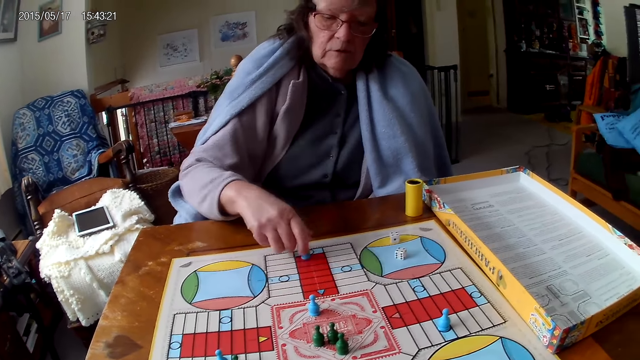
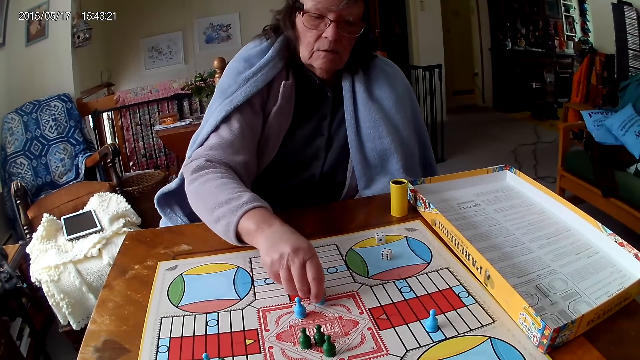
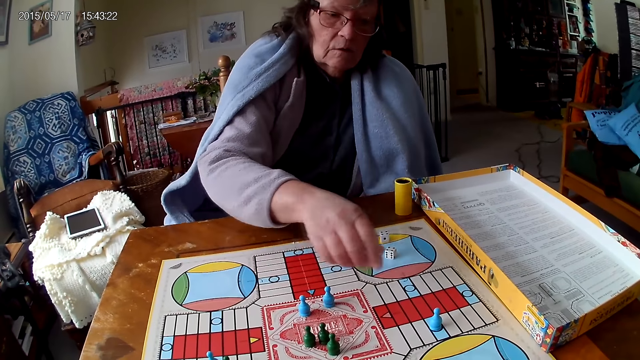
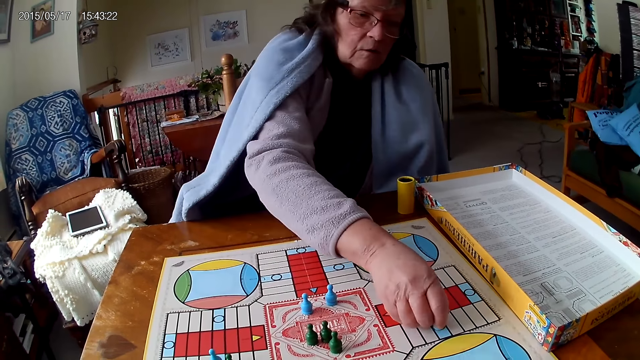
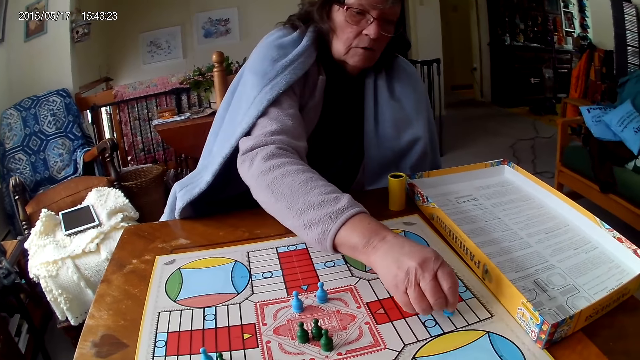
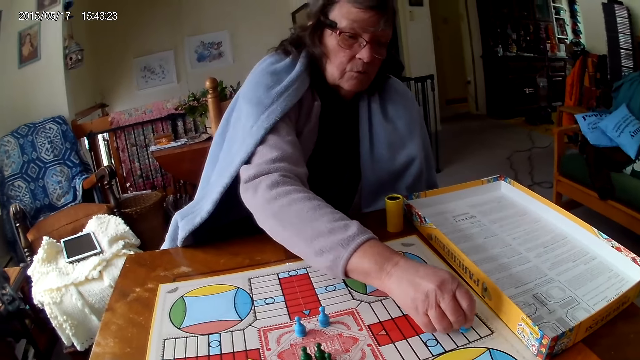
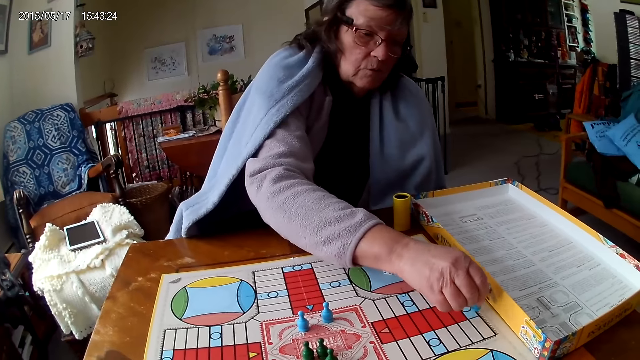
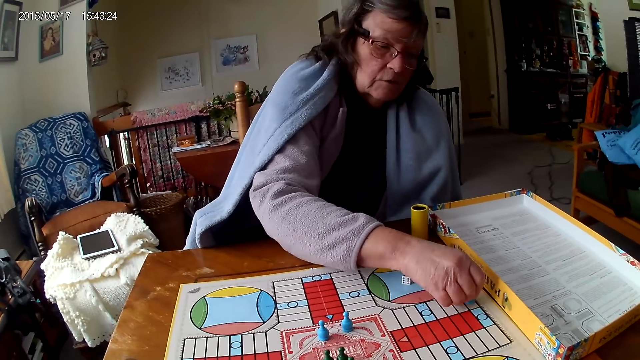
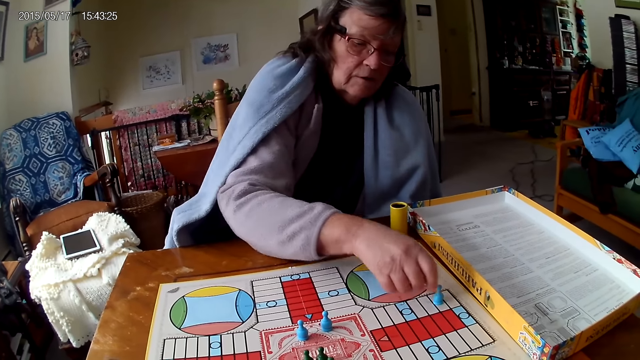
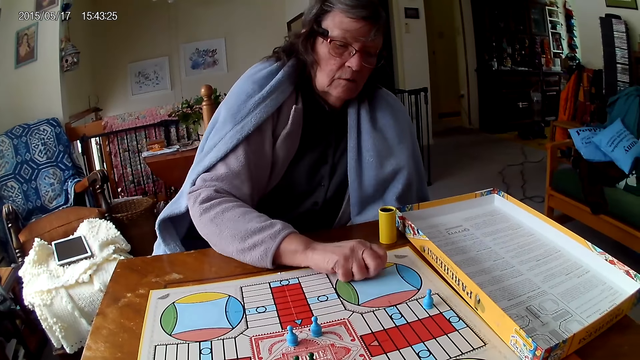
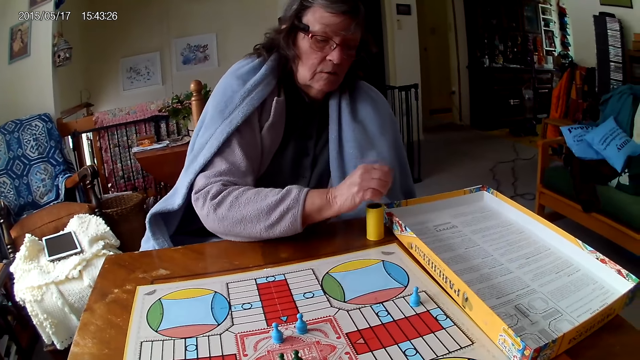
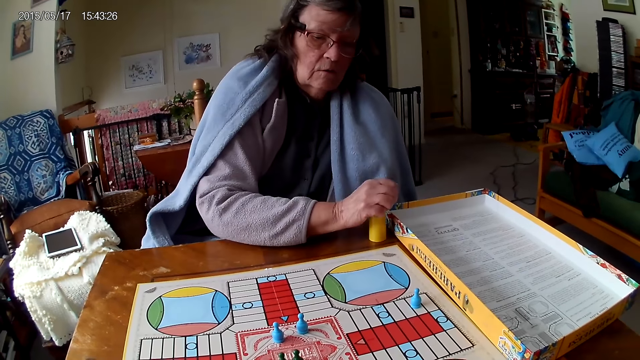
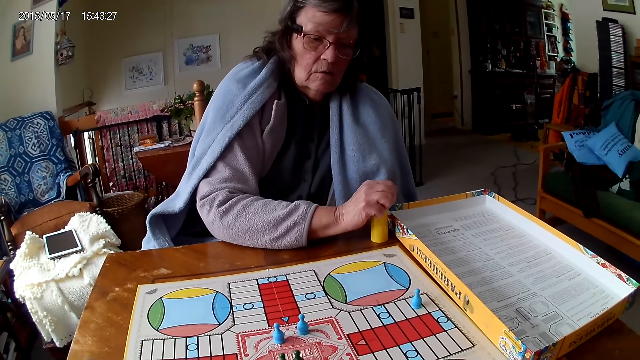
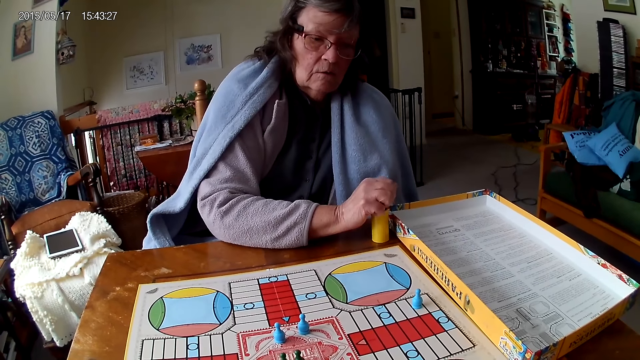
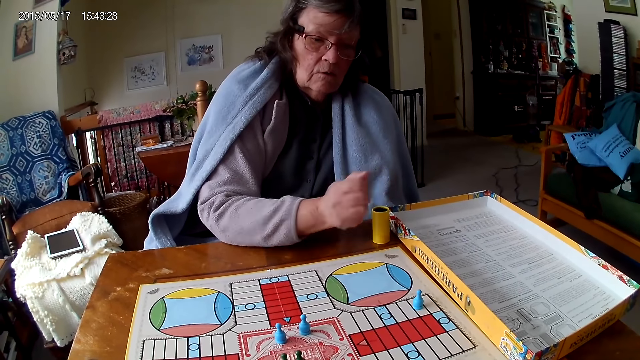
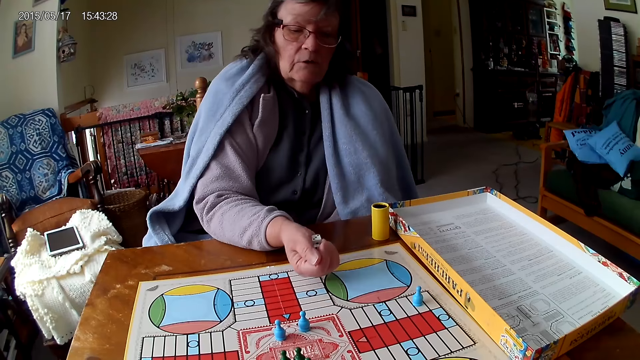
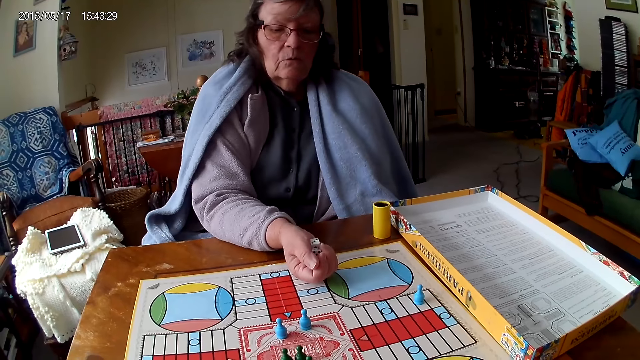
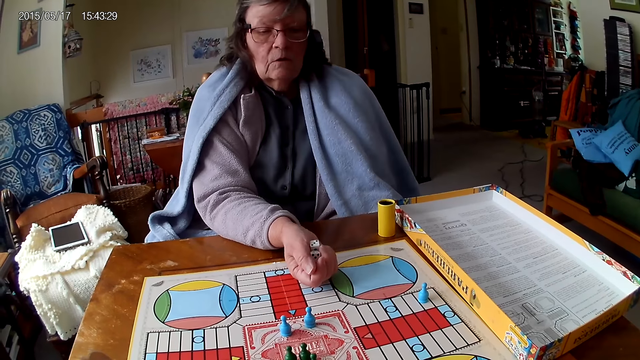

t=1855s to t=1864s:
A woman moves a piece on the Ludo board with her right hand, picks the dice, moves another piece on the Ludo board with her right hand, and picks her dice from the Ludo board with her right hand.

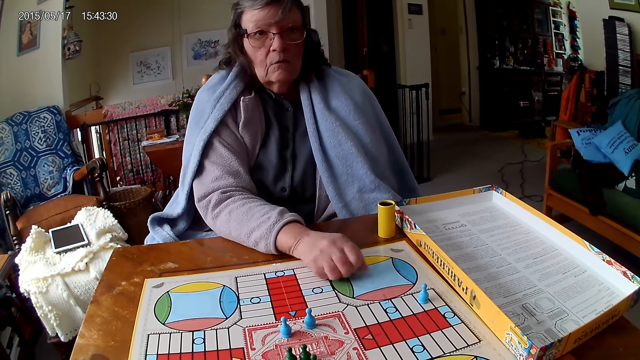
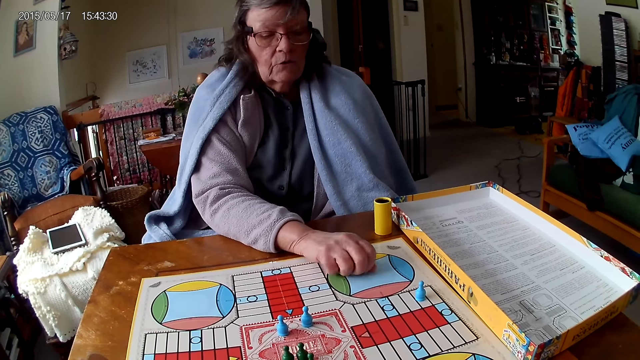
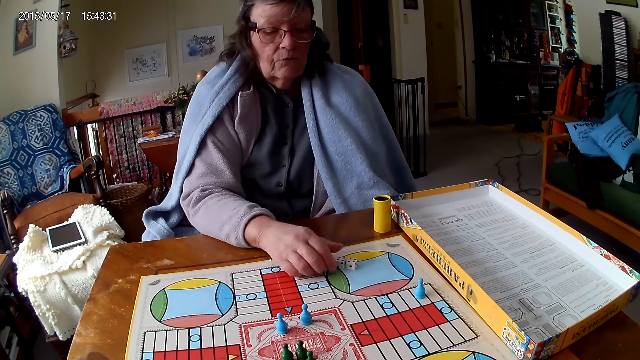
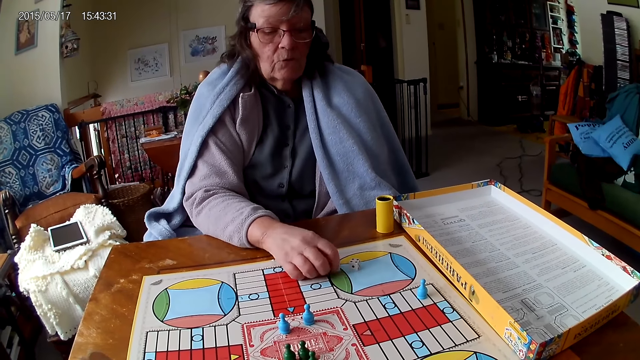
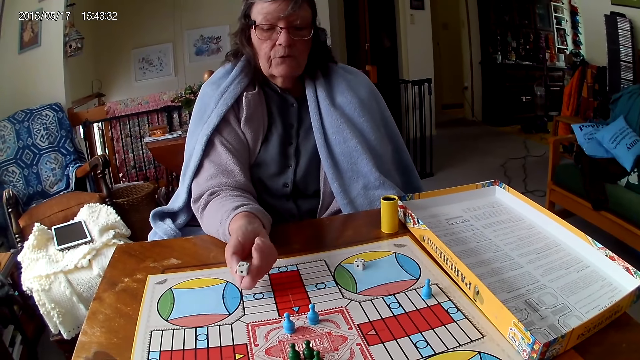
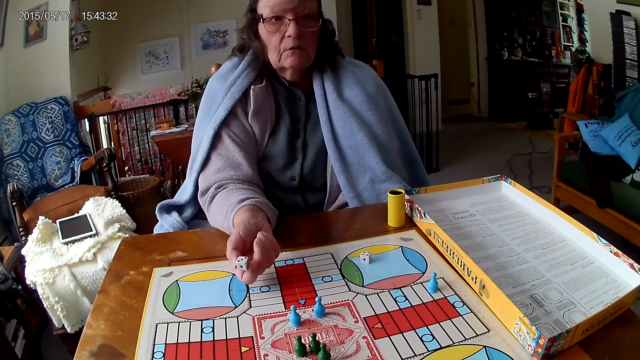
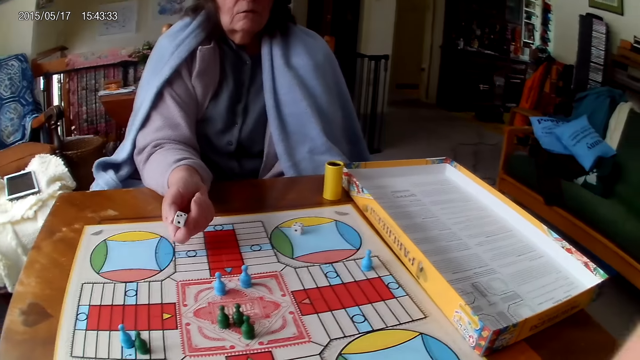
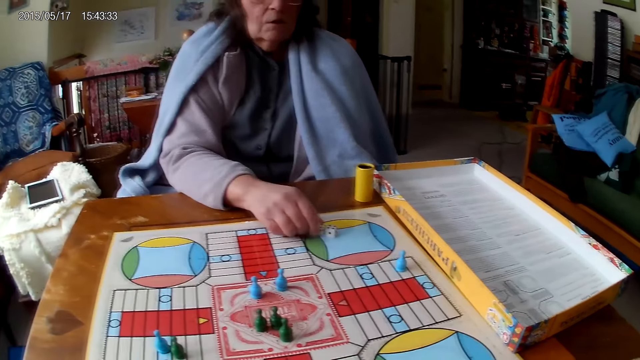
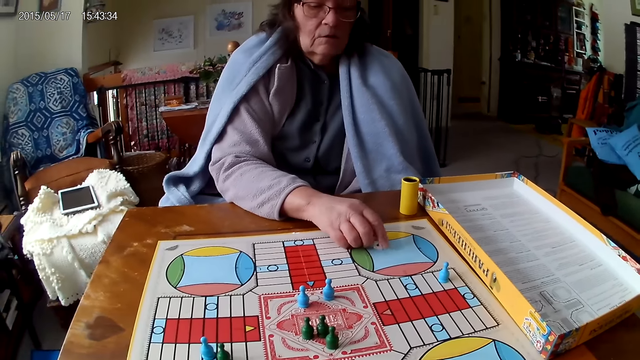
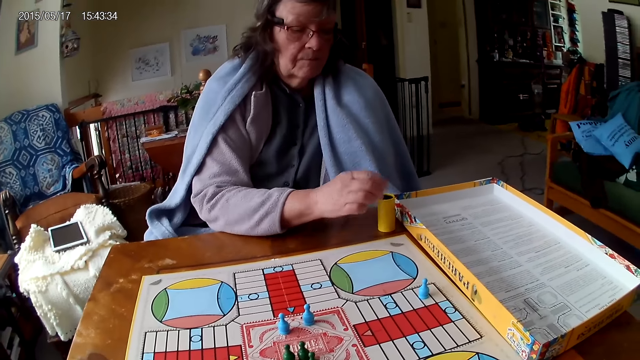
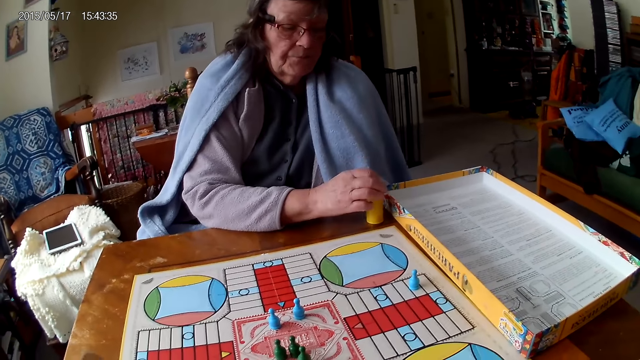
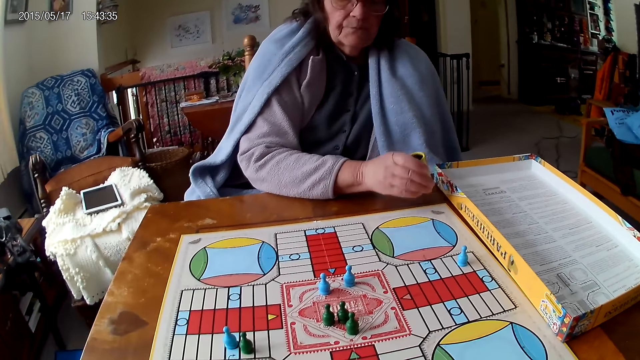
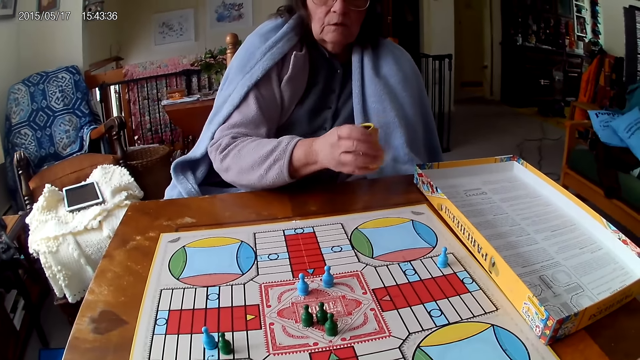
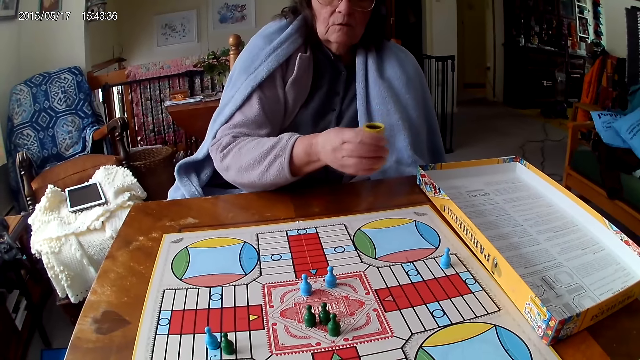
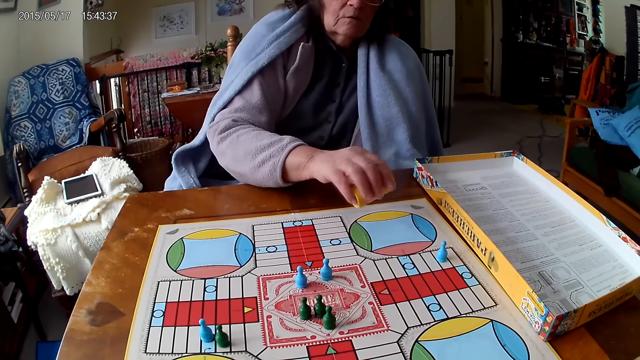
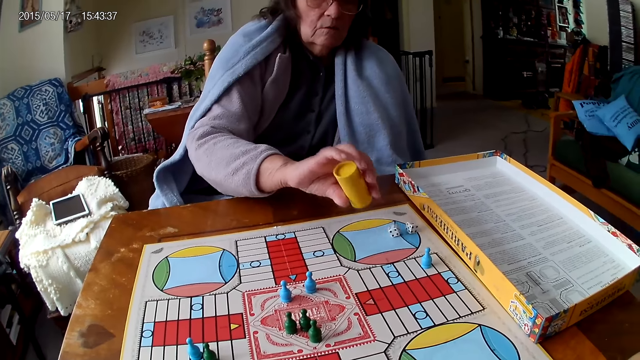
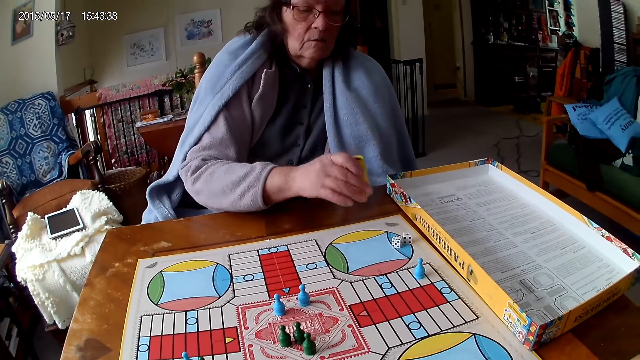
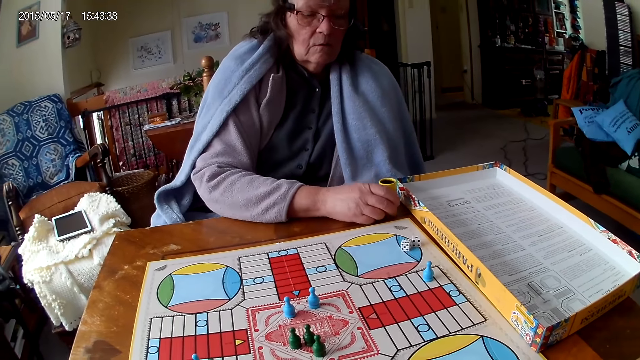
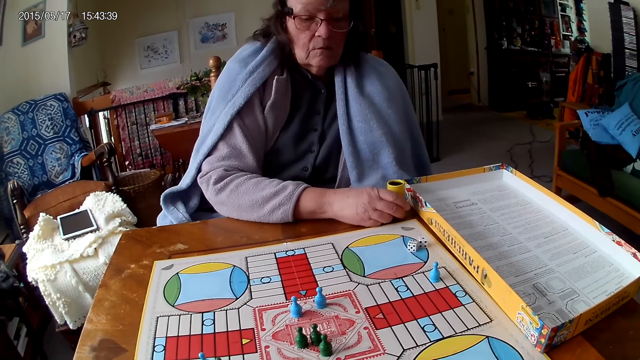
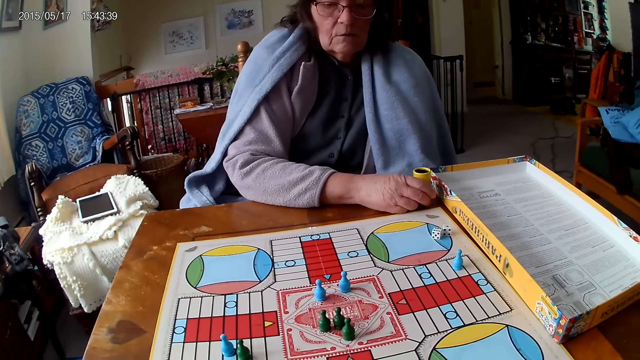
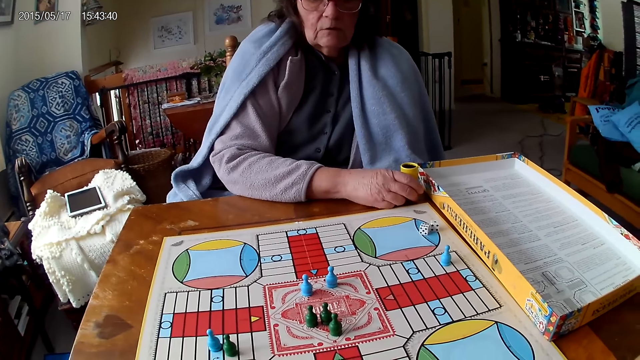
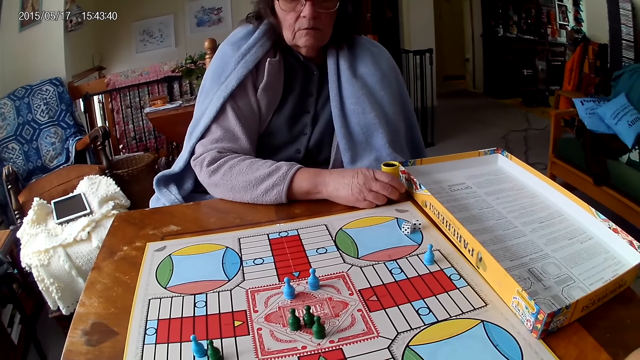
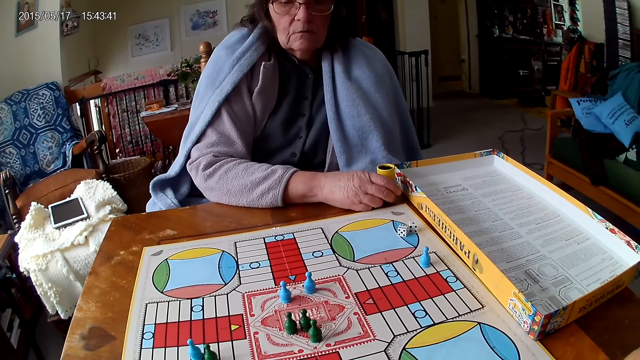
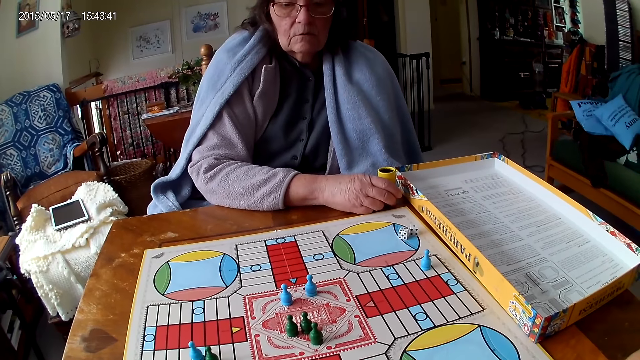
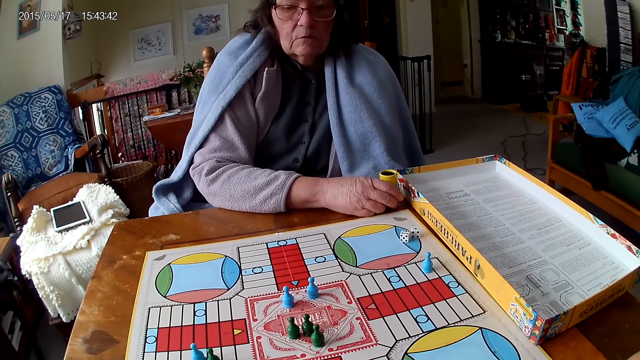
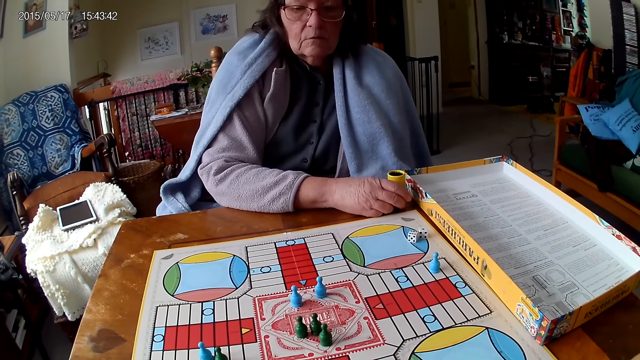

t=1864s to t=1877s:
A woman drops the dice on the table. The woman picks a die from the table with her right hand. The woman drops the die on the table with her right hand. The woman picks her dice from the Ludo board with her right hand. The woman drops the dice into her container. The woman shakes her container with her right hand. The woman drops the dice in her container on the Ludo board. The woman drops her container on the table.
